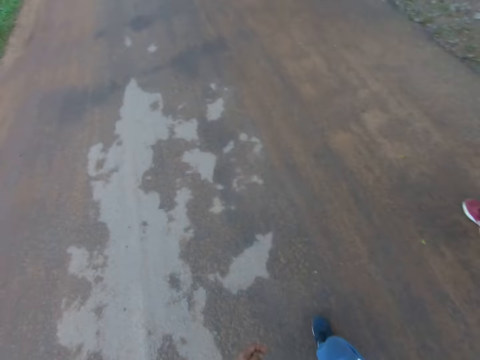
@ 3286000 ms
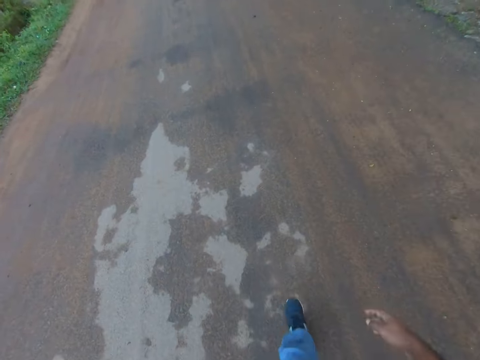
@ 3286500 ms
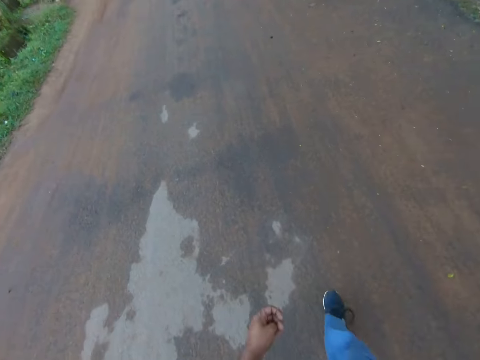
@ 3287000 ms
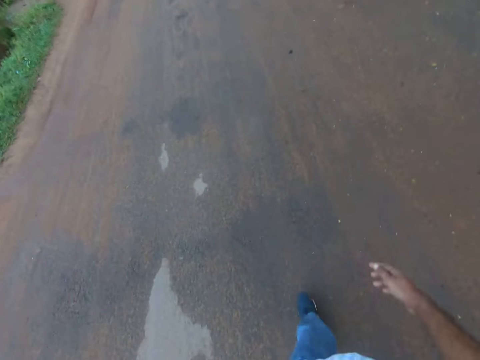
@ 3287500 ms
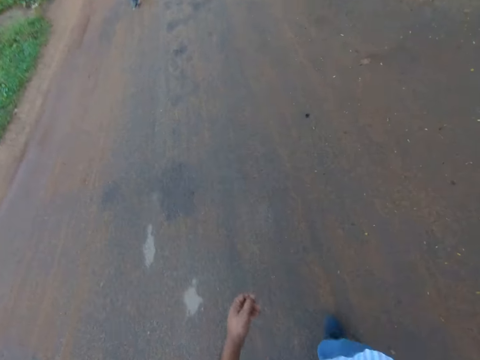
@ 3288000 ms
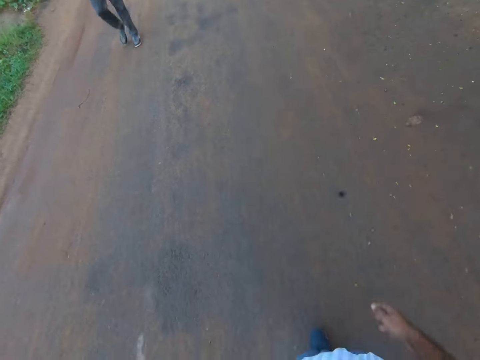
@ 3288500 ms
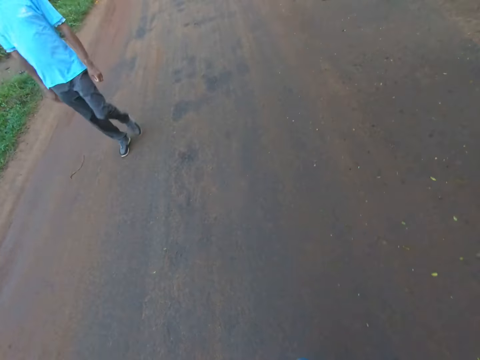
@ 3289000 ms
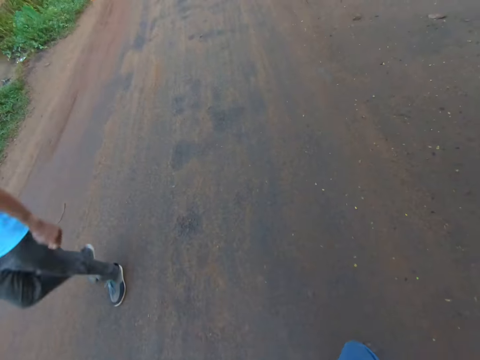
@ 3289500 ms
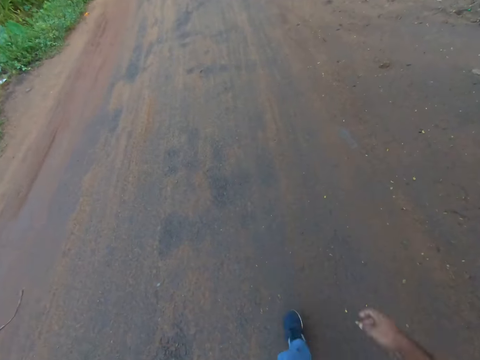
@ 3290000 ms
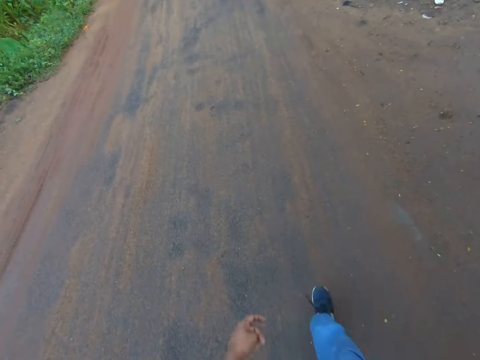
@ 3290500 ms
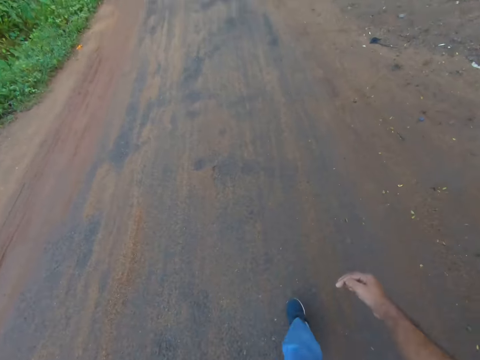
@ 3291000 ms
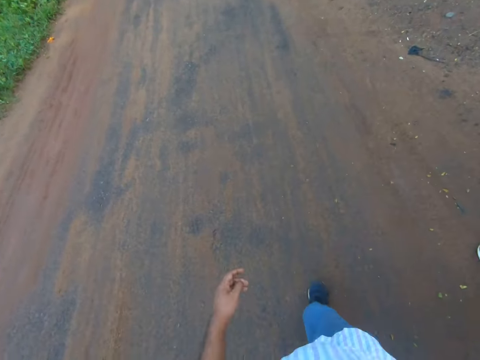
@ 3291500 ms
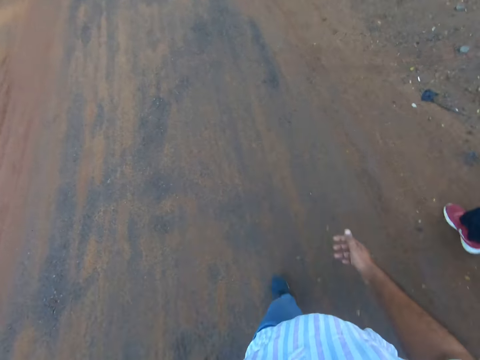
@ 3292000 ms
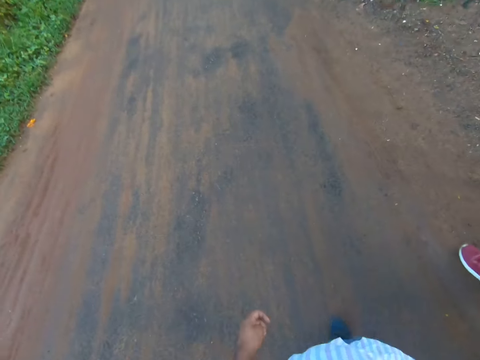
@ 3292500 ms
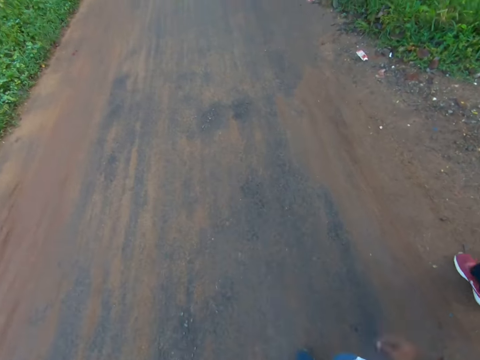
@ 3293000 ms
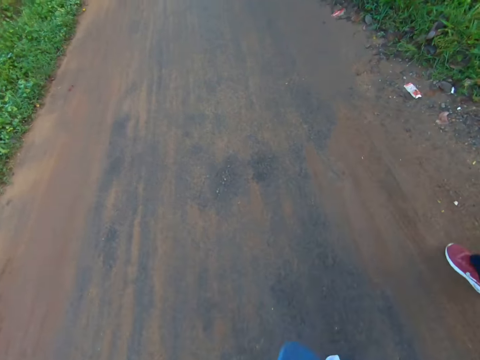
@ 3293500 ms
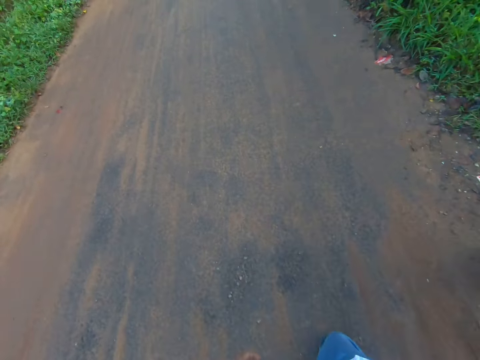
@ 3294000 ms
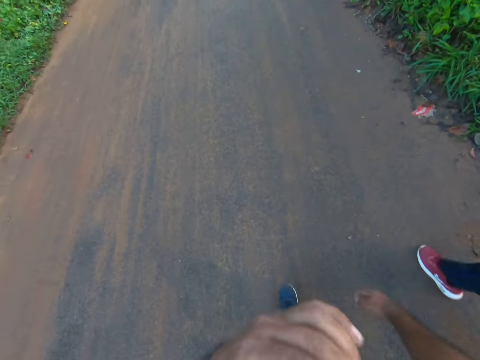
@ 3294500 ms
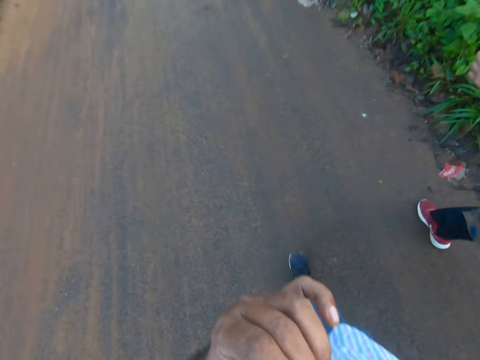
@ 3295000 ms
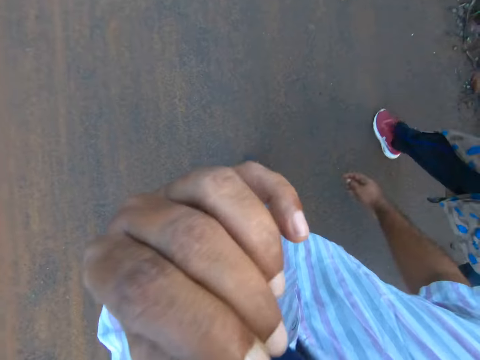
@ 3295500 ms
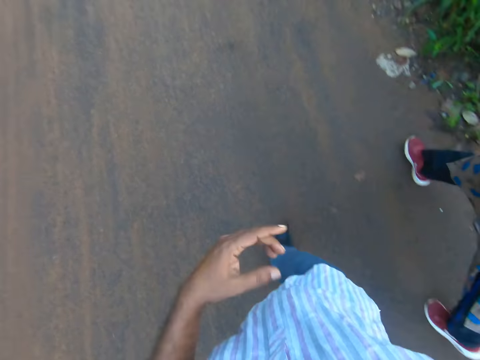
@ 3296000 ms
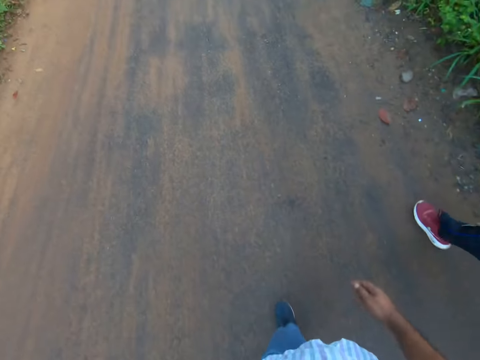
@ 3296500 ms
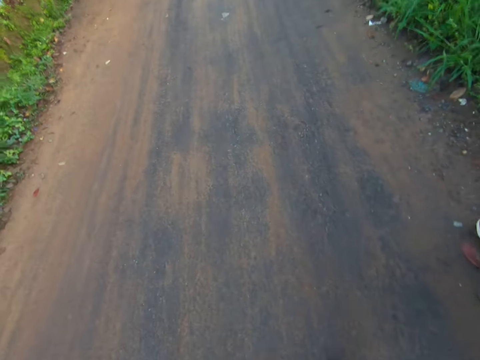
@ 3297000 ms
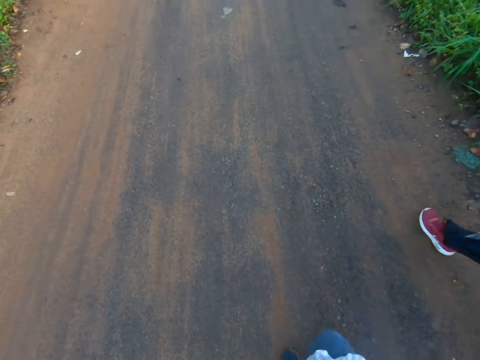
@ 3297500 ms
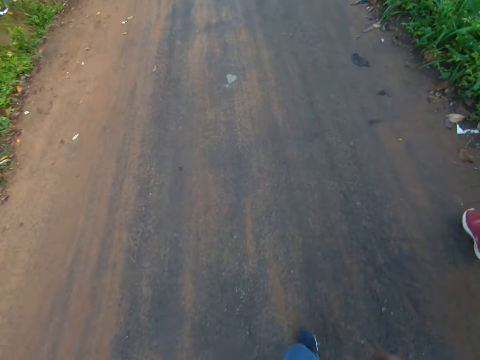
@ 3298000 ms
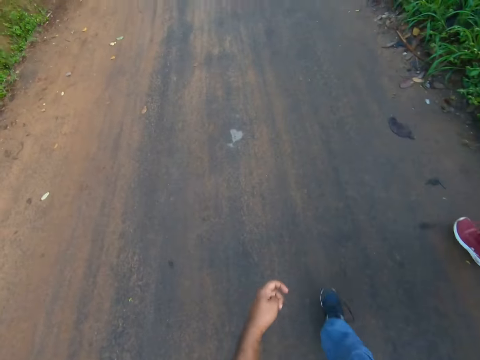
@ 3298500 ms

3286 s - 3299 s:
The camera wearer faces forward. A man walks past the camera wearer and the woman. The camera wearer raises his left hand to his face. He drops his left hand.

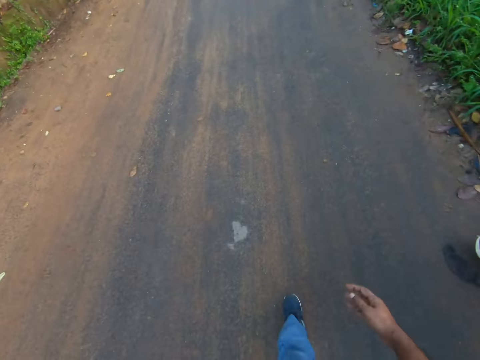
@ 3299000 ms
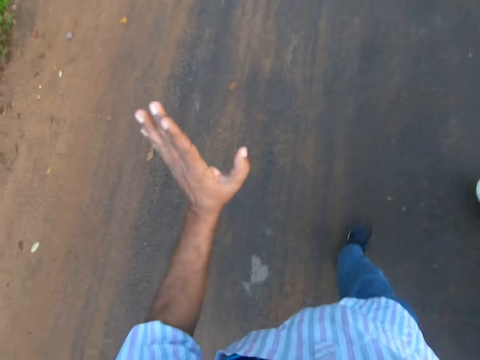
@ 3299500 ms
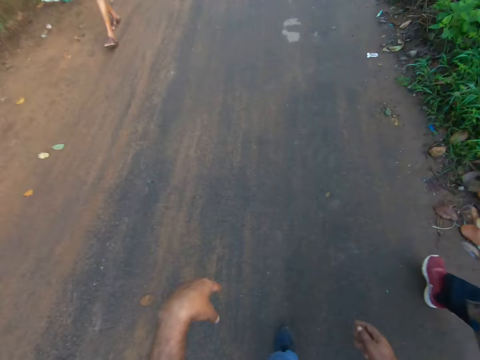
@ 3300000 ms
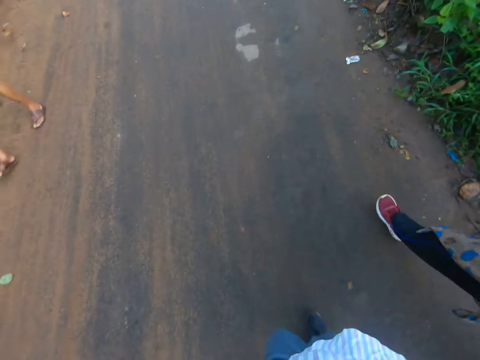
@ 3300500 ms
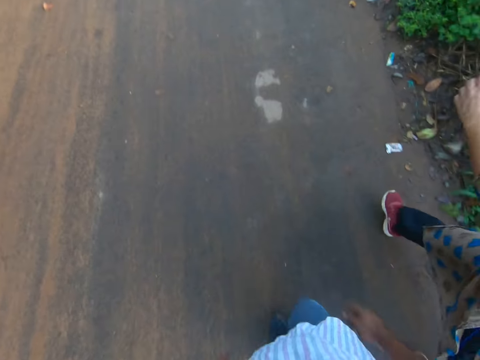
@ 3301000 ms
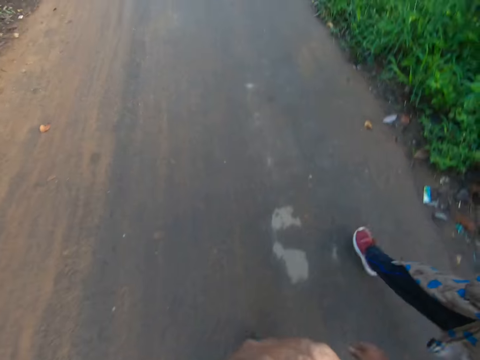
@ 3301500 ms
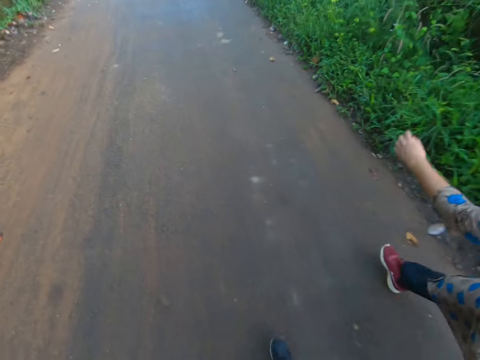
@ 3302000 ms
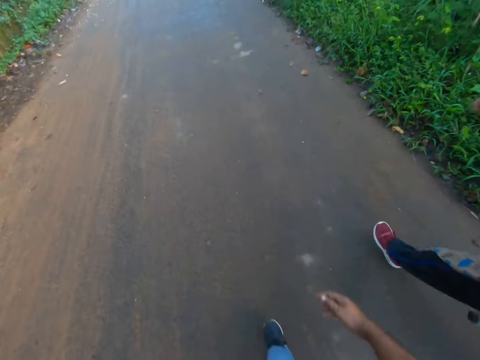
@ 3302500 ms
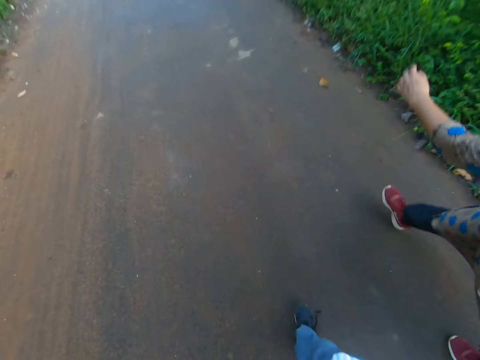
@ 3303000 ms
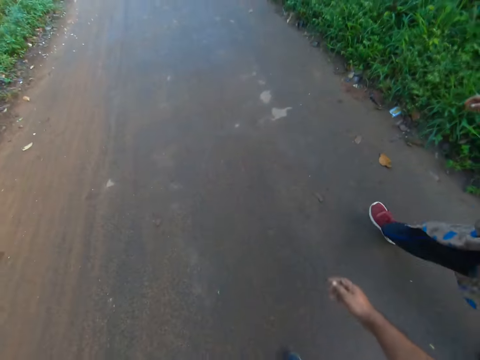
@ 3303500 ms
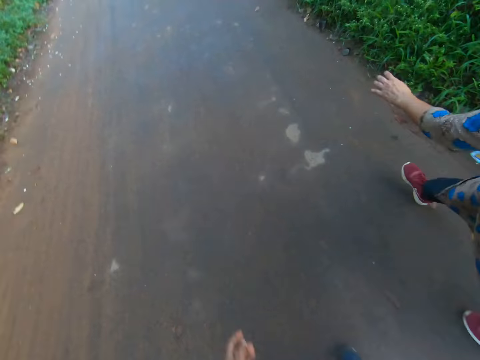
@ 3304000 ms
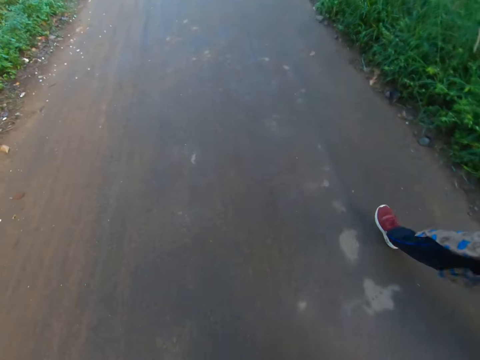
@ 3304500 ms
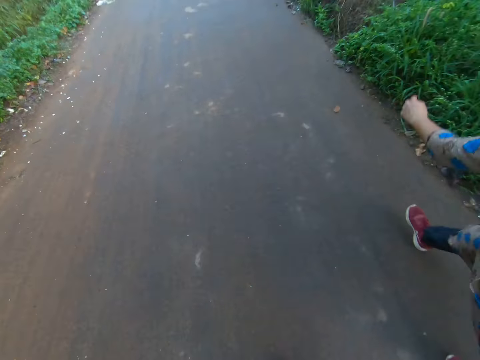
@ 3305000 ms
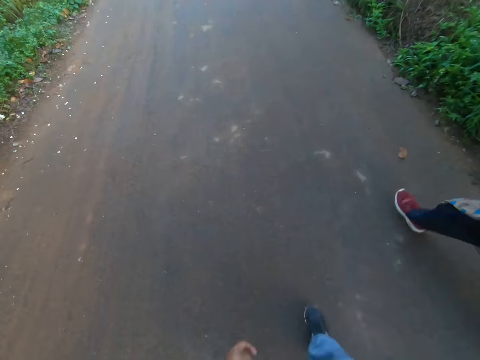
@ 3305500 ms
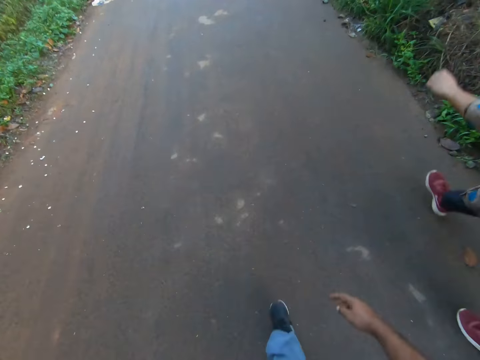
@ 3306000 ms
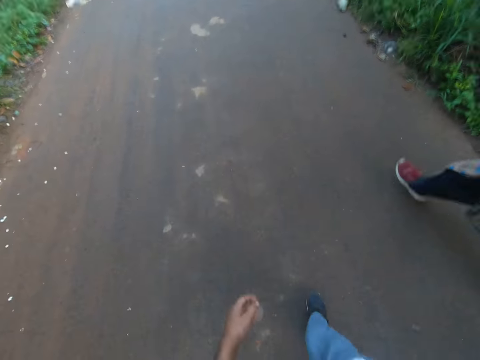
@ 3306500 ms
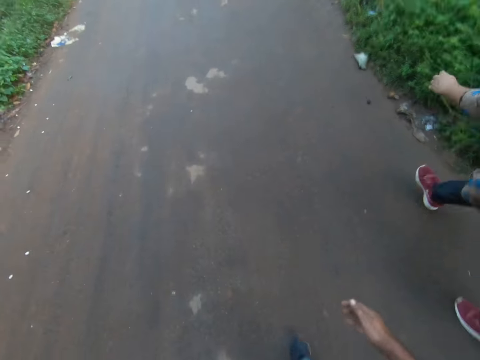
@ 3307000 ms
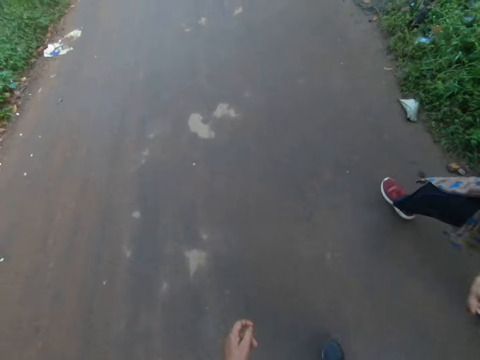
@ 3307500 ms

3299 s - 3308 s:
The camera wearer waves at a person with his left hand. He drops his left hand. He raises his left hand to his face. He drops his left hand.
